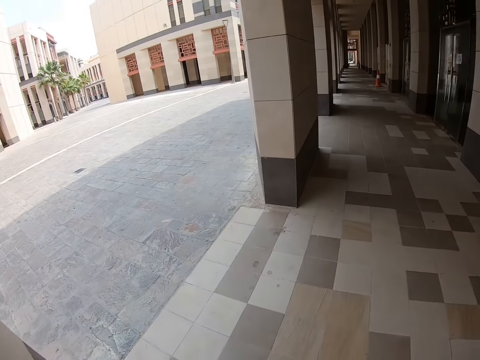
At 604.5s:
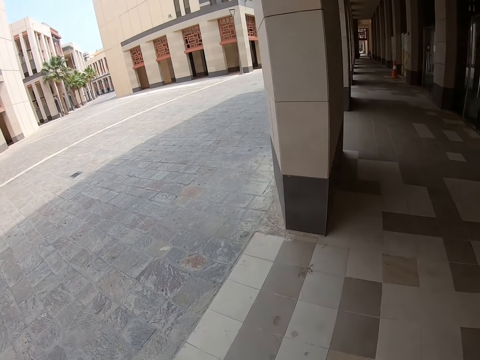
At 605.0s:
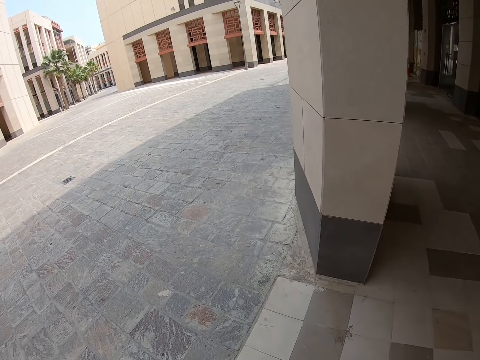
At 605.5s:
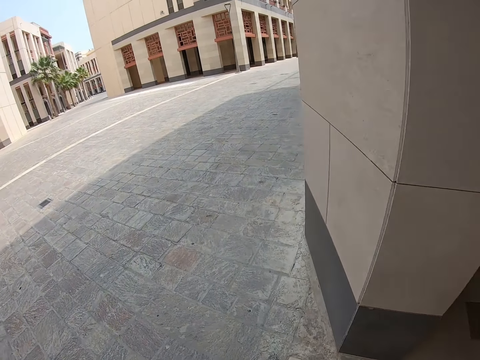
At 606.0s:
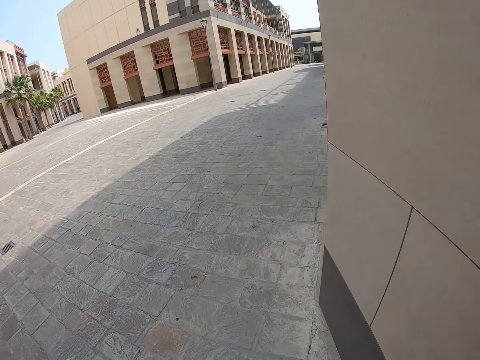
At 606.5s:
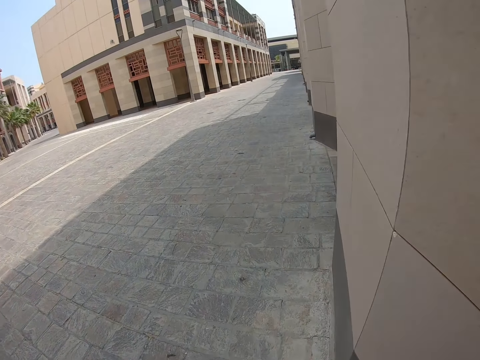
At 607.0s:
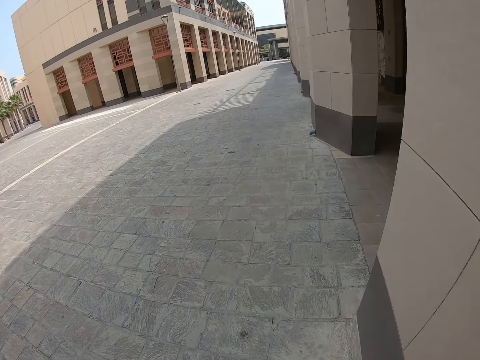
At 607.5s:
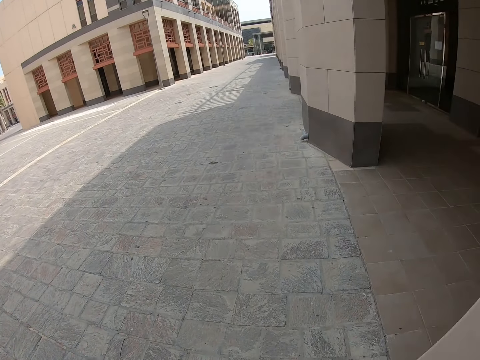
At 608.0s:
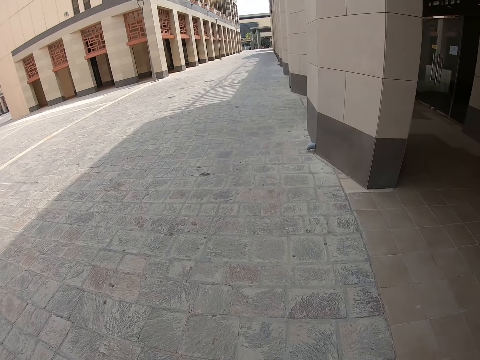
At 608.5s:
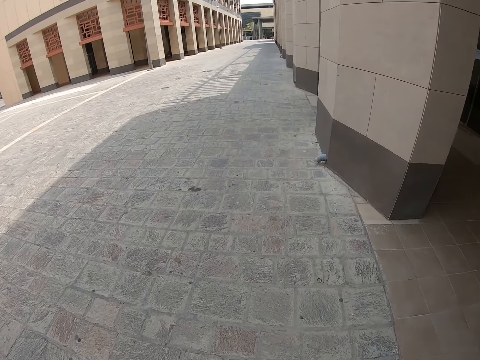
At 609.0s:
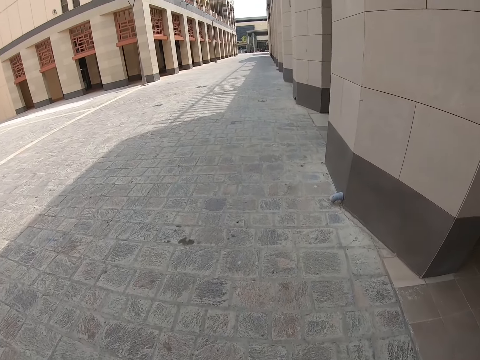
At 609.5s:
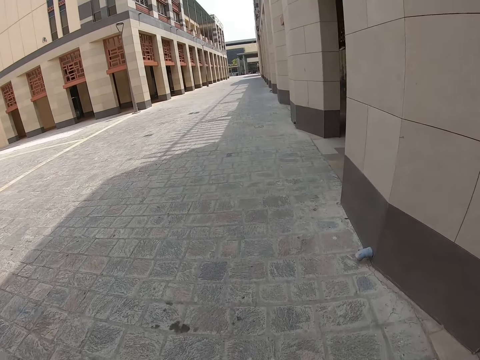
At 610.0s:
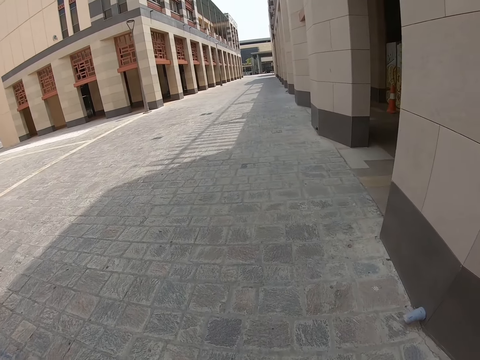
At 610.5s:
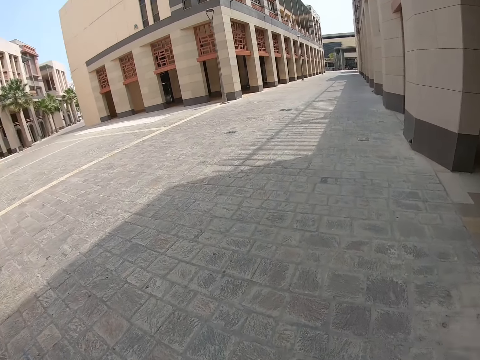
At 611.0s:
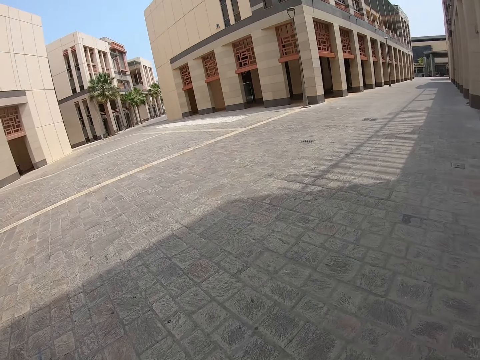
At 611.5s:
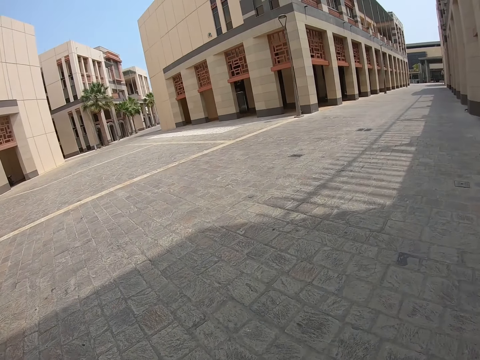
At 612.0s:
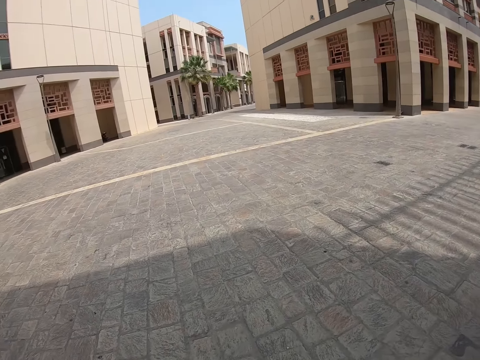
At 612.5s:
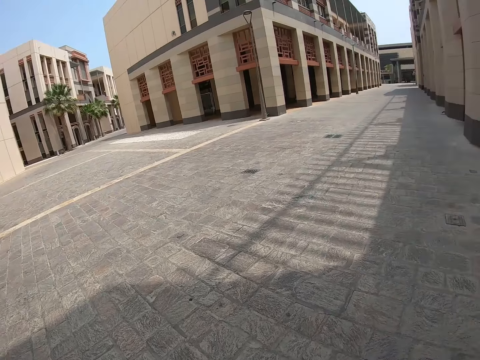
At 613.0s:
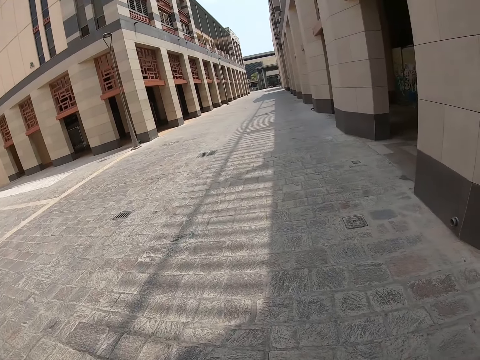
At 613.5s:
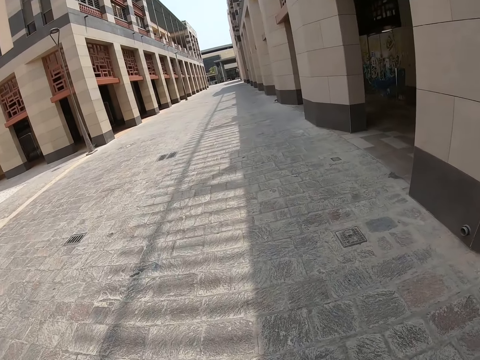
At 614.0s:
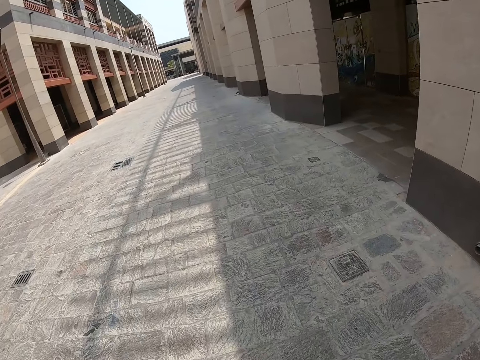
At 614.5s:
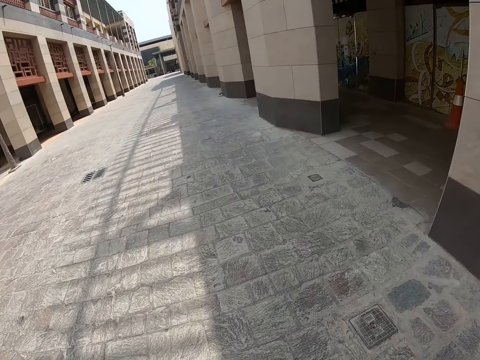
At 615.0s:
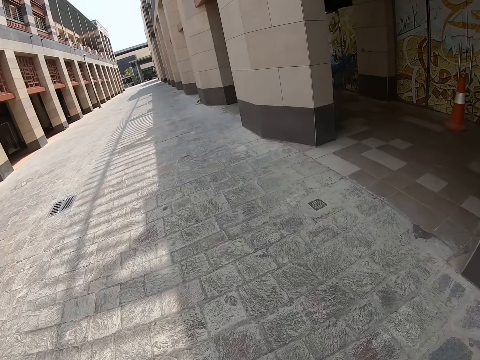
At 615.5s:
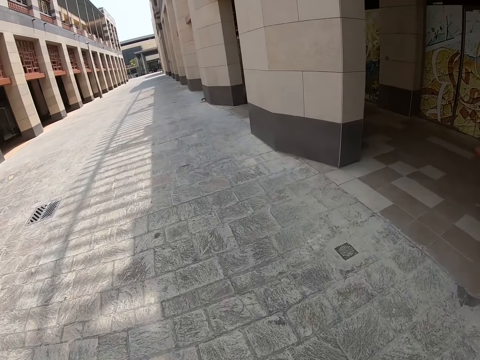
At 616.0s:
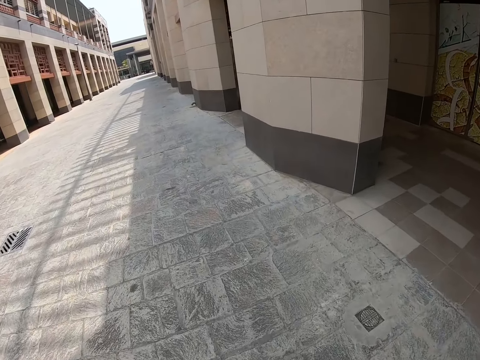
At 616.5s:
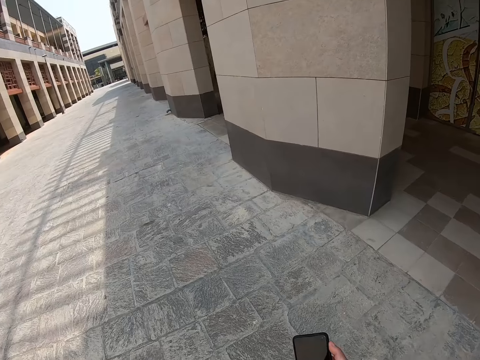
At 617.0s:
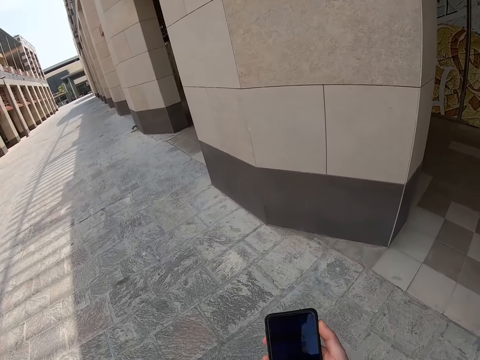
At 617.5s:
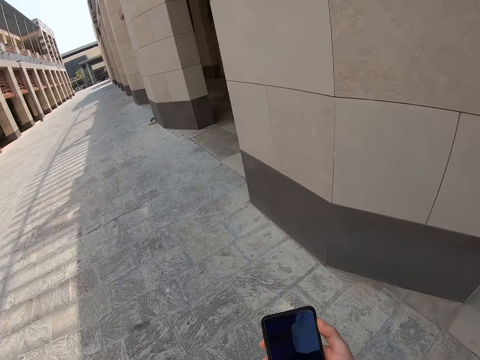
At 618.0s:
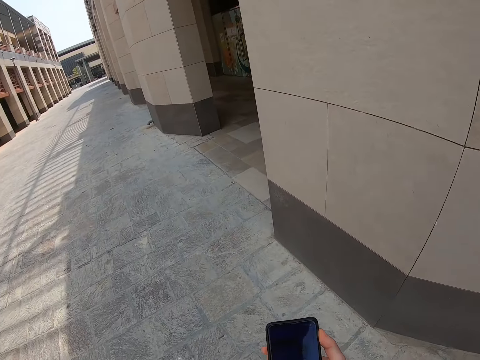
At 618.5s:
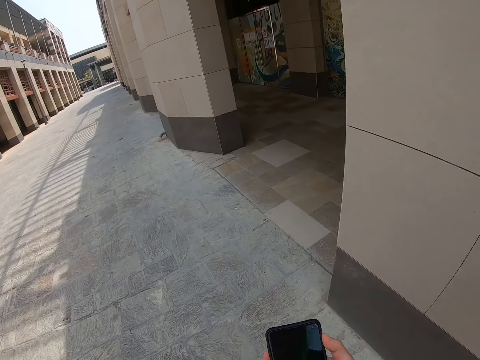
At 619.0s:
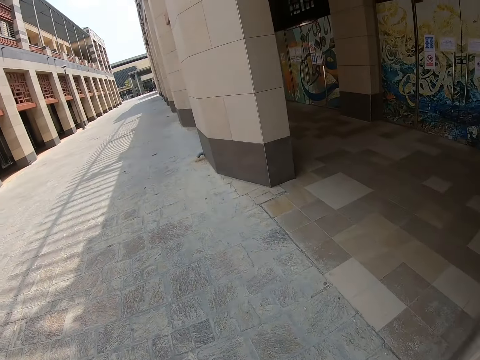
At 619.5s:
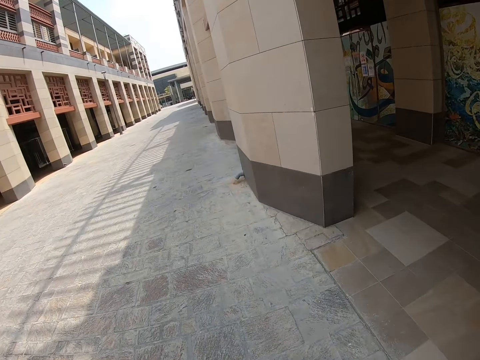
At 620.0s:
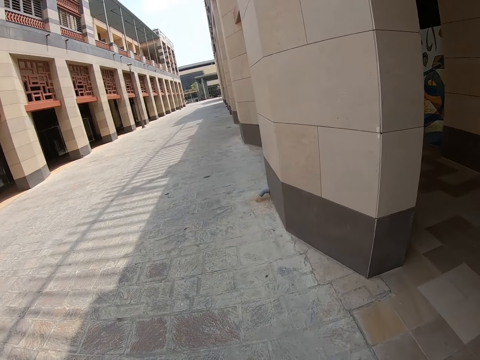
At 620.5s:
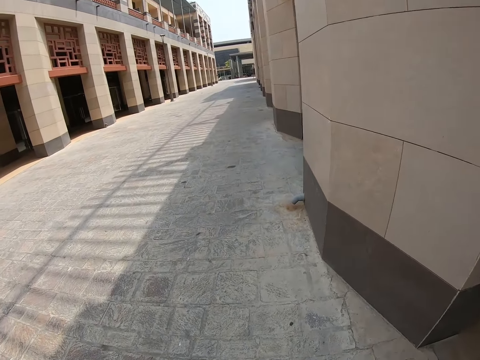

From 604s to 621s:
The camera wearer gets out of the alley. They walk down the street. They hold the phone up with the right arm. They walk down the street.

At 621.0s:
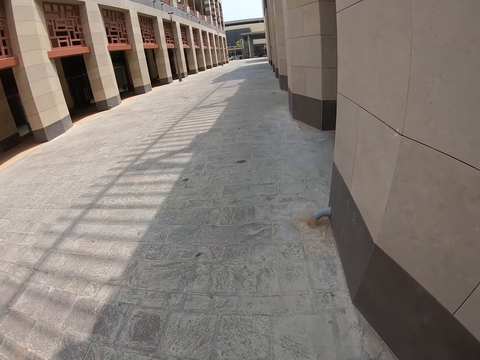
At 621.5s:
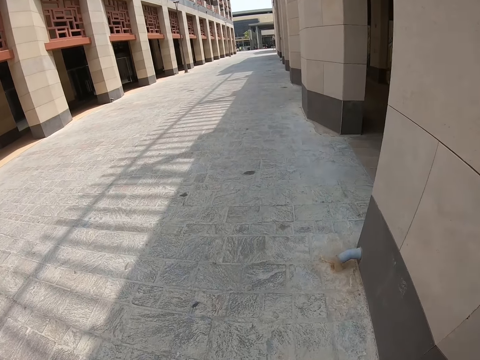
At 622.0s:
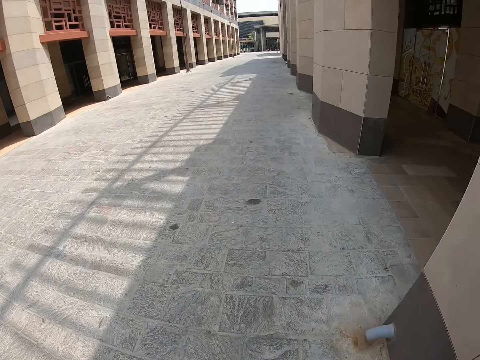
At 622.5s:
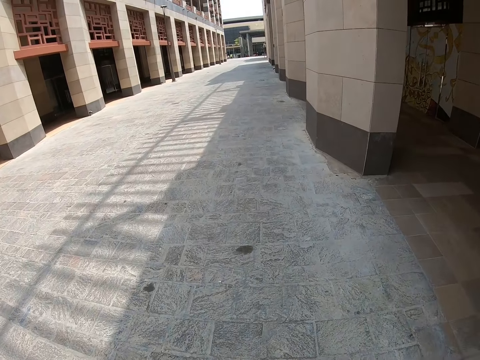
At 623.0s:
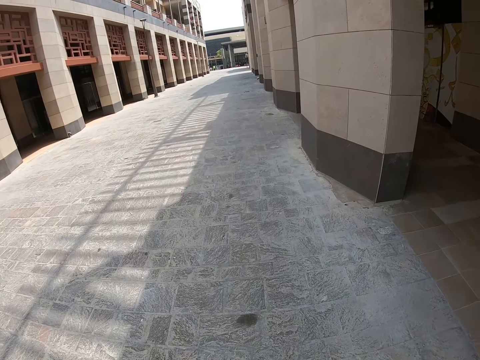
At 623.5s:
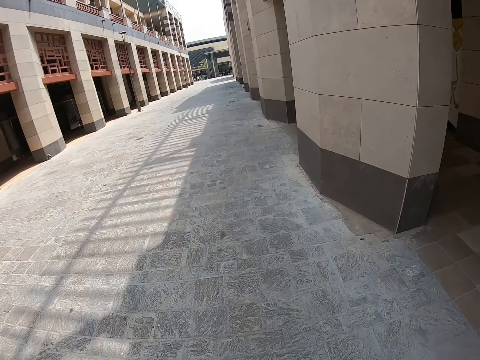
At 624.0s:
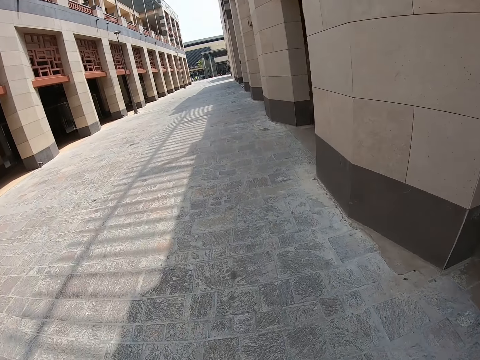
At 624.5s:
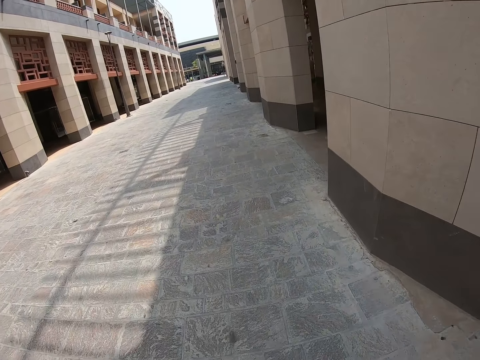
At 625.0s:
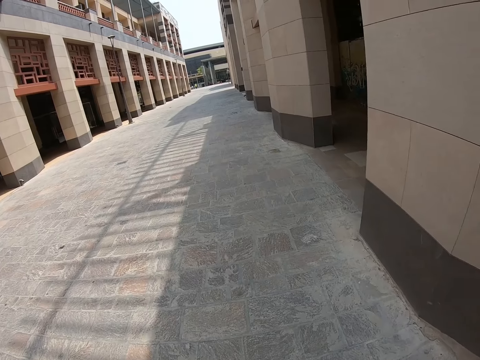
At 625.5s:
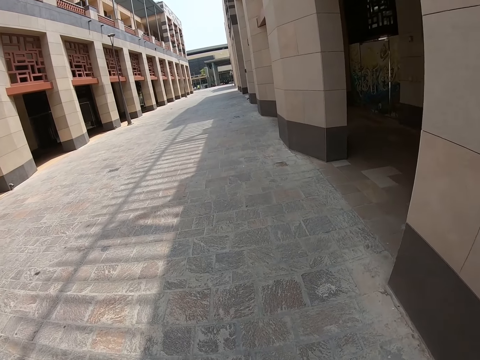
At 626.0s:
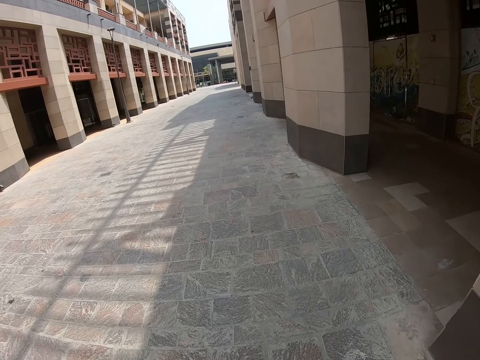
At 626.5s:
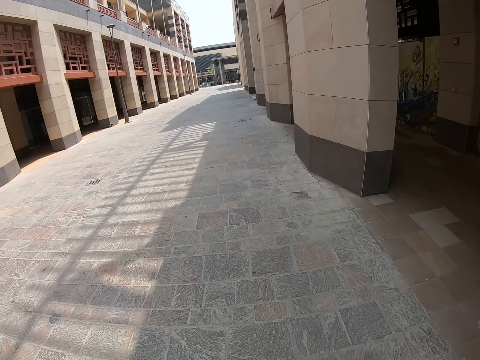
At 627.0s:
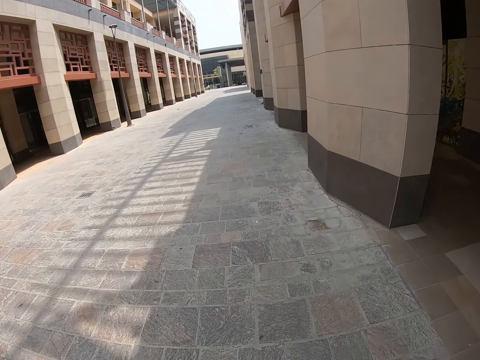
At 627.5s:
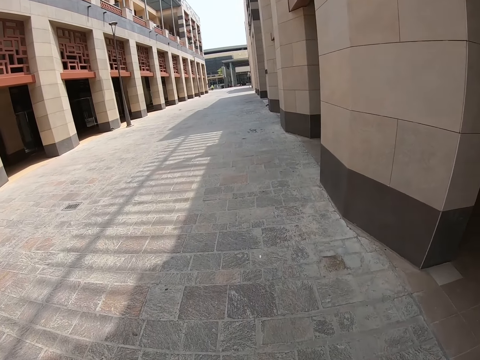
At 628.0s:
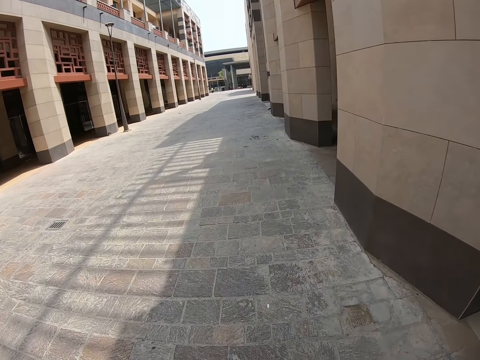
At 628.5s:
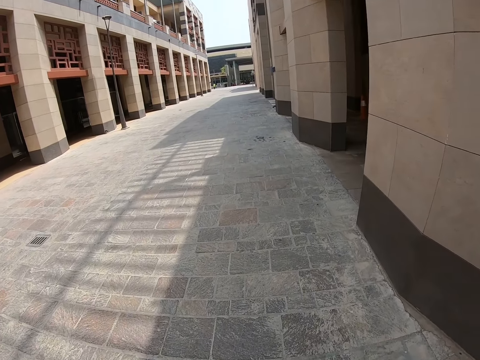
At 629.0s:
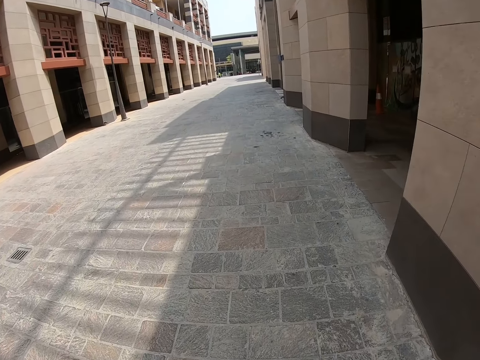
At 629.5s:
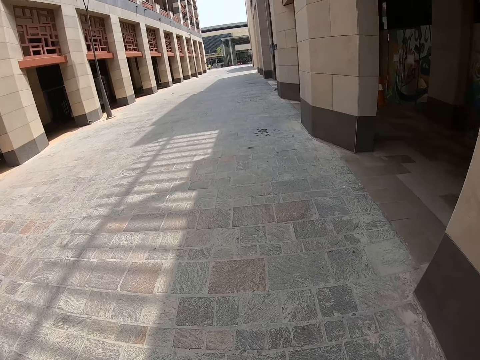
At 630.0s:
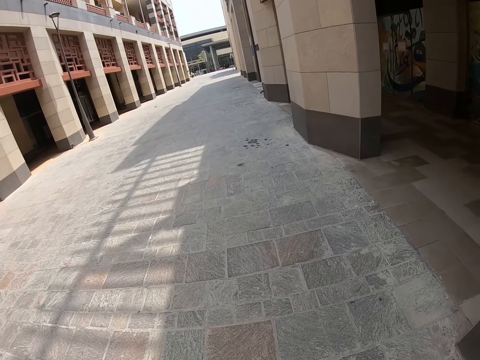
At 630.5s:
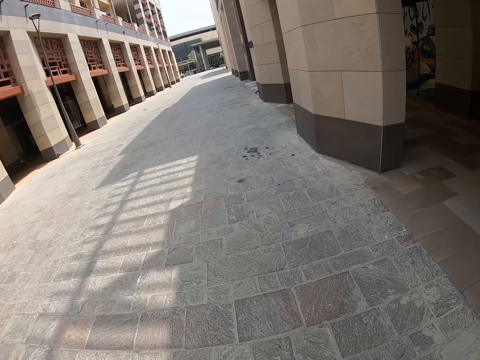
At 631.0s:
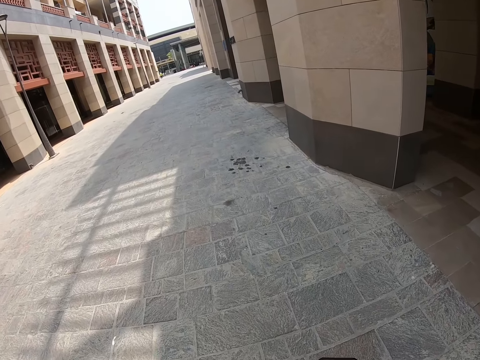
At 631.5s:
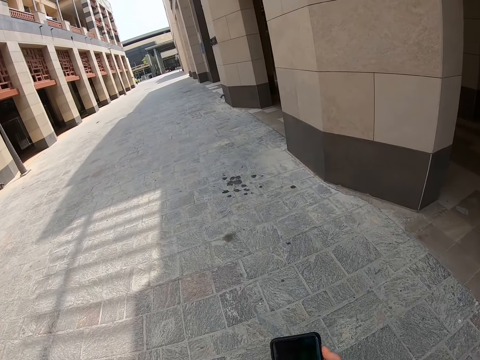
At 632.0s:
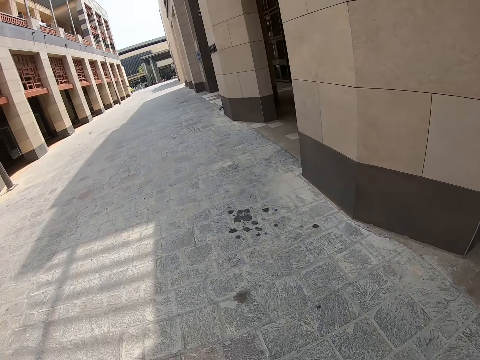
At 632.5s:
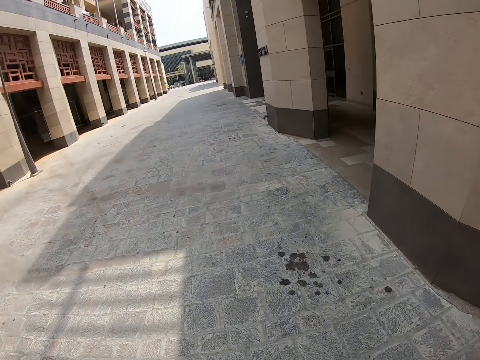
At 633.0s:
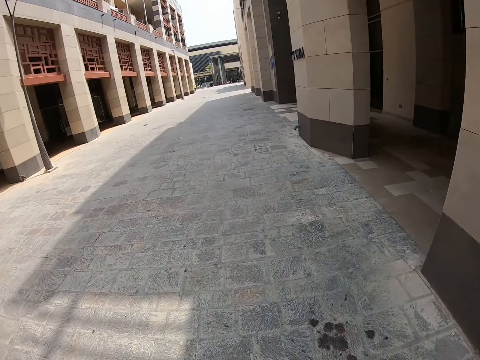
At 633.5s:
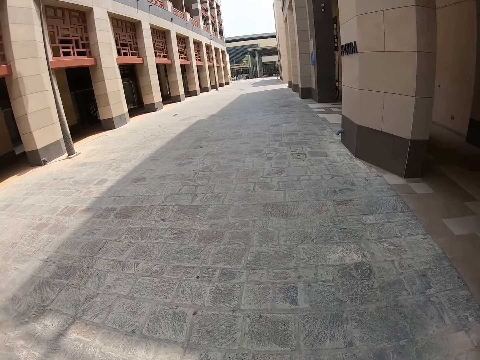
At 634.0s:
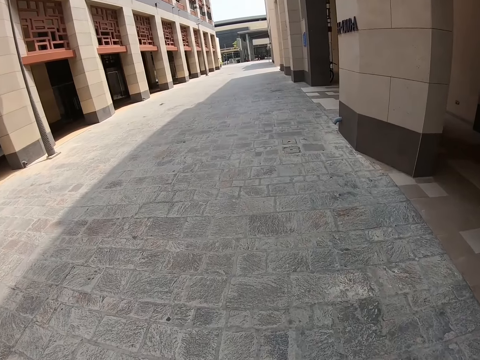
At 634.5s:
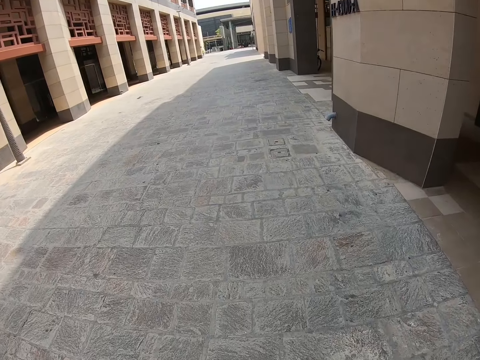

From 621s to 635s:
The camera wearer holds the phone up. They hold the phone down. They walk down the street.
